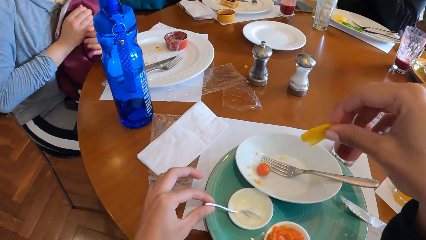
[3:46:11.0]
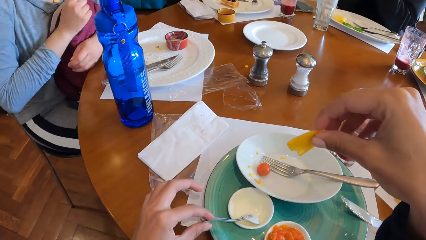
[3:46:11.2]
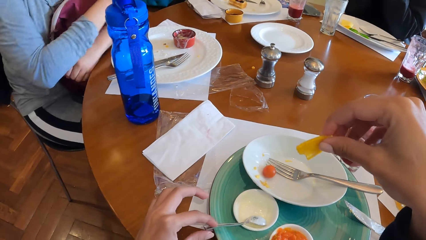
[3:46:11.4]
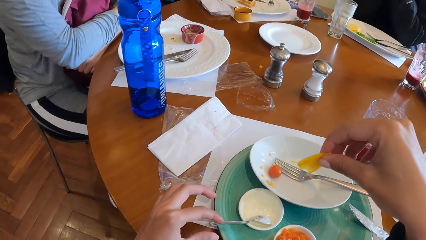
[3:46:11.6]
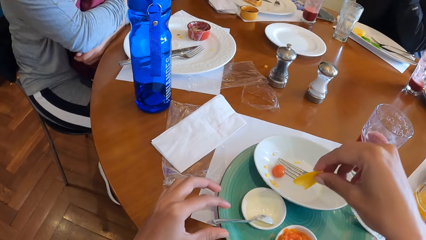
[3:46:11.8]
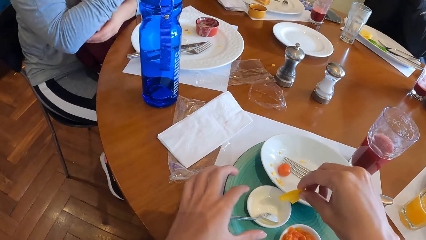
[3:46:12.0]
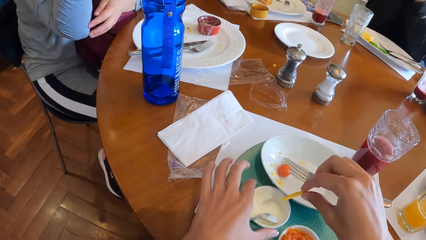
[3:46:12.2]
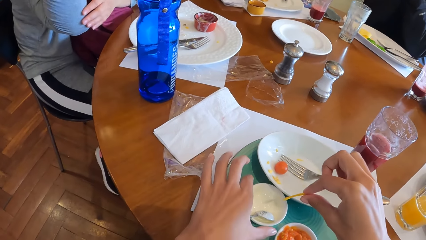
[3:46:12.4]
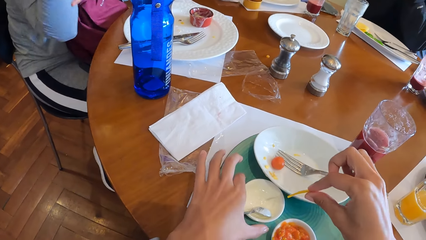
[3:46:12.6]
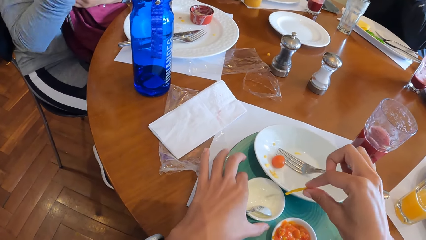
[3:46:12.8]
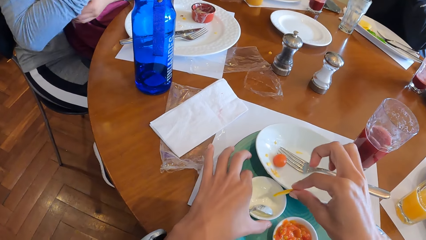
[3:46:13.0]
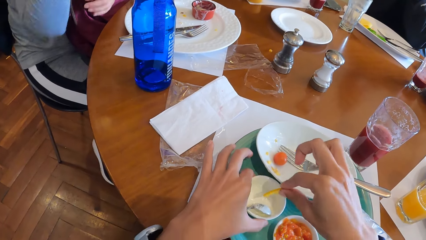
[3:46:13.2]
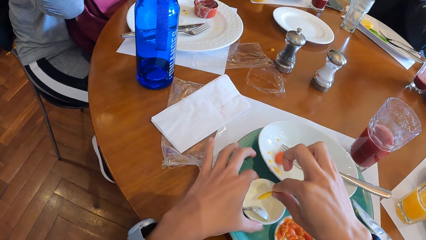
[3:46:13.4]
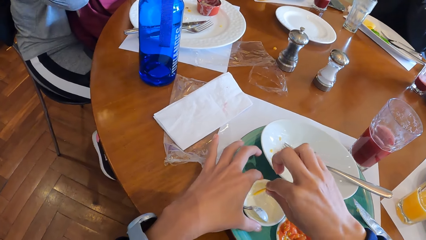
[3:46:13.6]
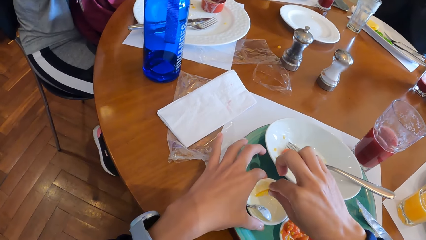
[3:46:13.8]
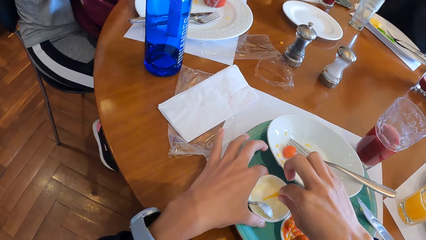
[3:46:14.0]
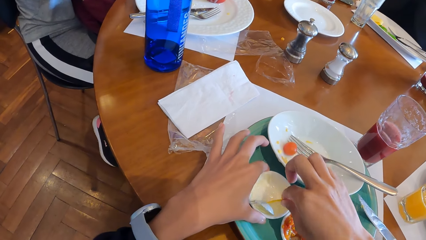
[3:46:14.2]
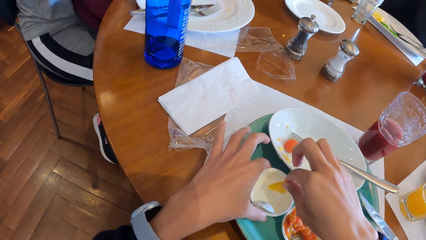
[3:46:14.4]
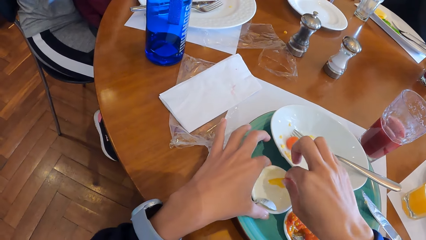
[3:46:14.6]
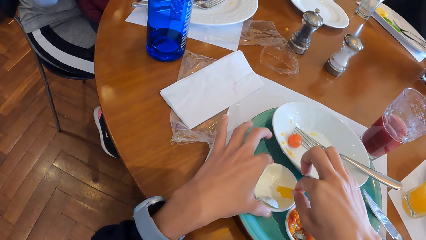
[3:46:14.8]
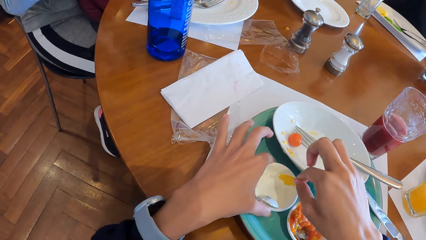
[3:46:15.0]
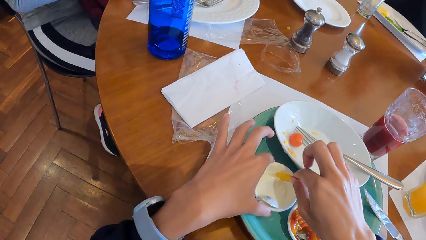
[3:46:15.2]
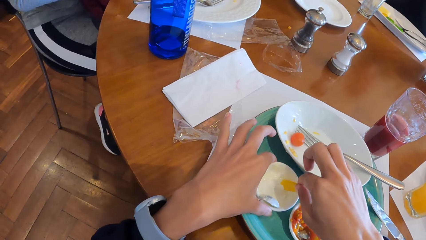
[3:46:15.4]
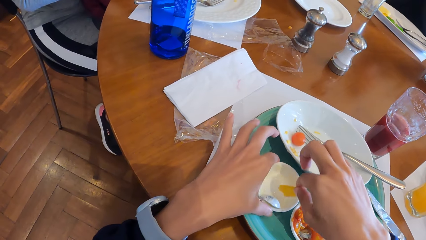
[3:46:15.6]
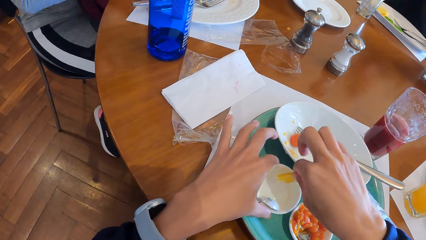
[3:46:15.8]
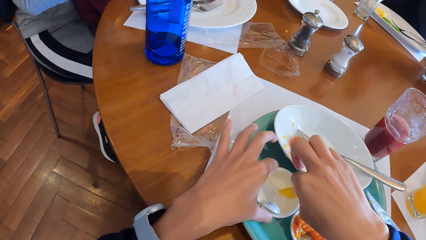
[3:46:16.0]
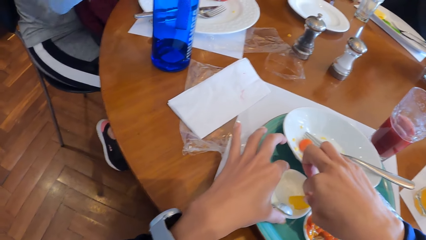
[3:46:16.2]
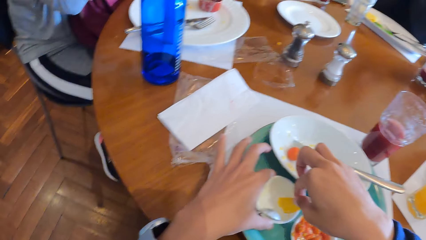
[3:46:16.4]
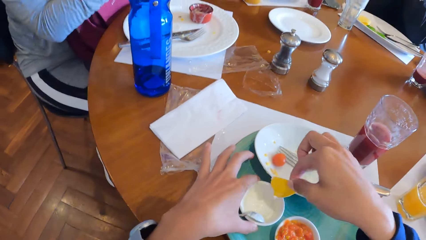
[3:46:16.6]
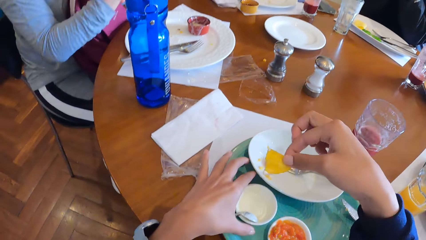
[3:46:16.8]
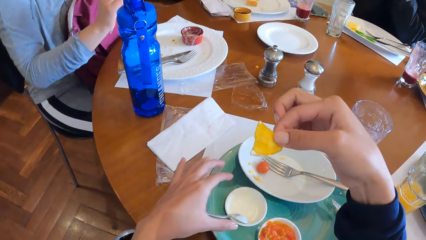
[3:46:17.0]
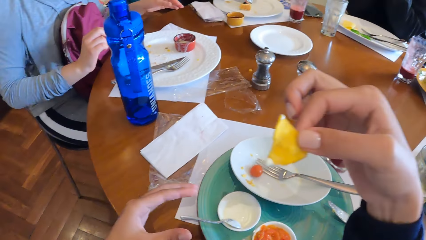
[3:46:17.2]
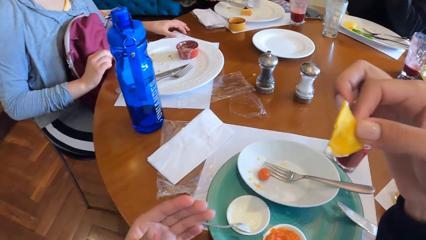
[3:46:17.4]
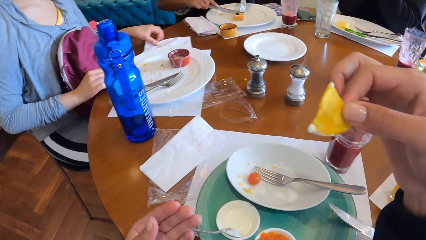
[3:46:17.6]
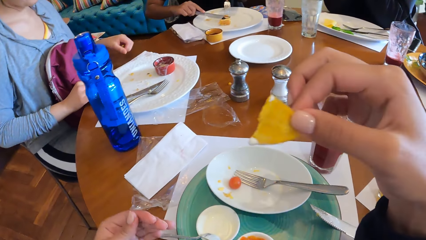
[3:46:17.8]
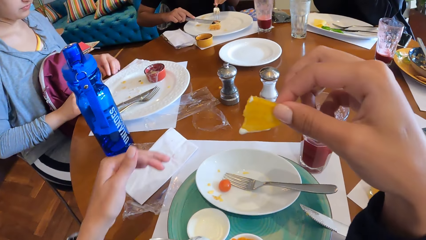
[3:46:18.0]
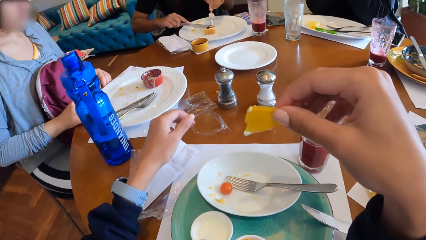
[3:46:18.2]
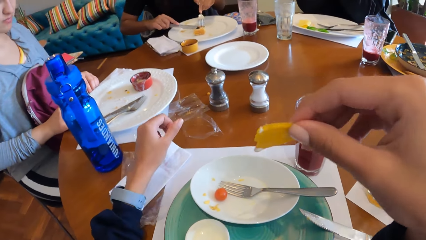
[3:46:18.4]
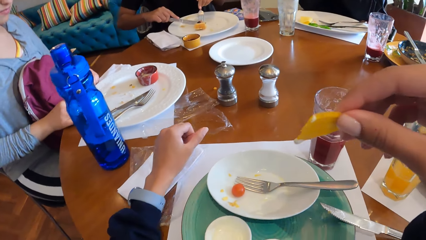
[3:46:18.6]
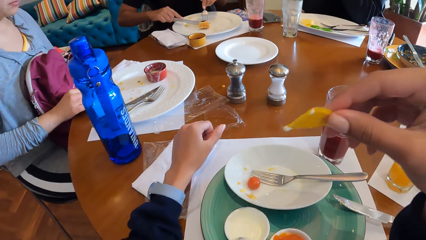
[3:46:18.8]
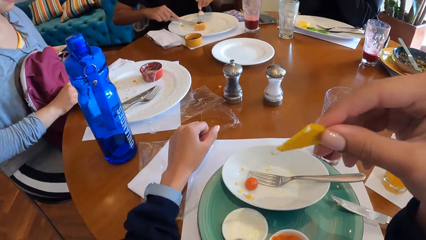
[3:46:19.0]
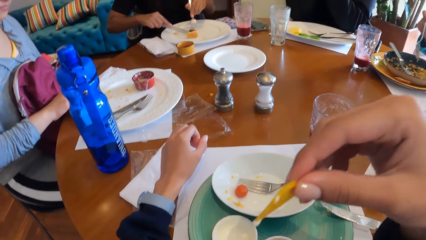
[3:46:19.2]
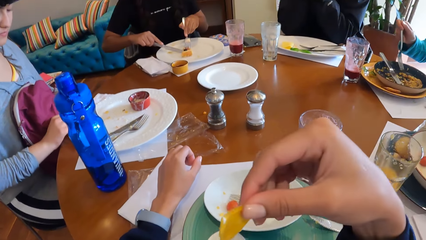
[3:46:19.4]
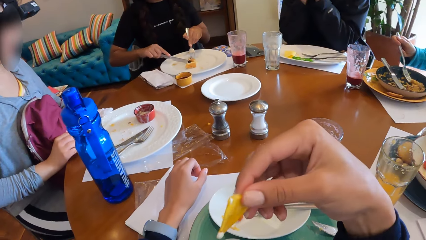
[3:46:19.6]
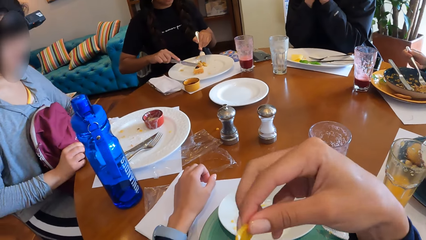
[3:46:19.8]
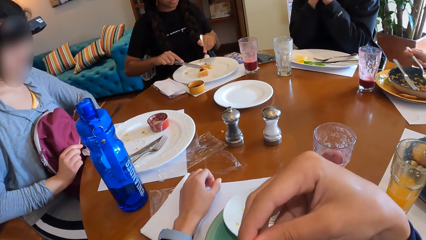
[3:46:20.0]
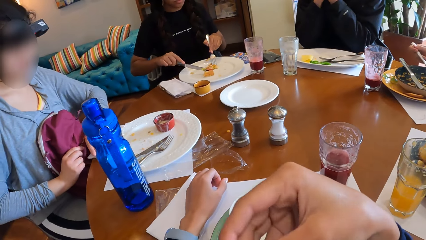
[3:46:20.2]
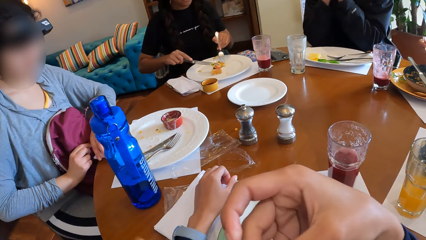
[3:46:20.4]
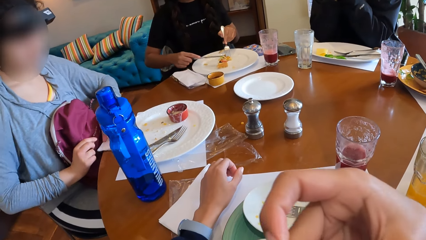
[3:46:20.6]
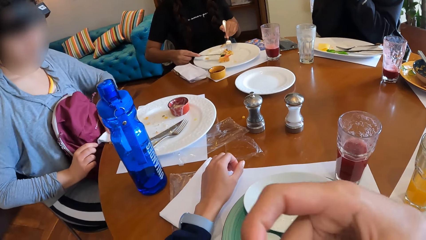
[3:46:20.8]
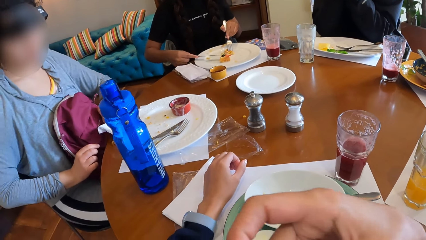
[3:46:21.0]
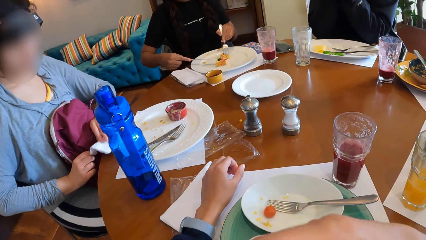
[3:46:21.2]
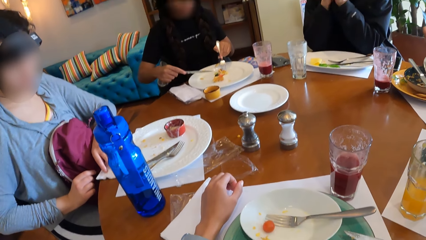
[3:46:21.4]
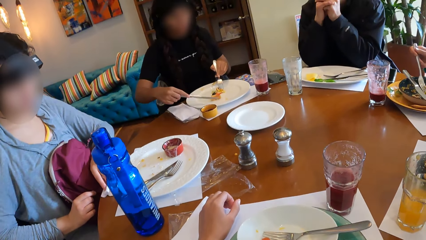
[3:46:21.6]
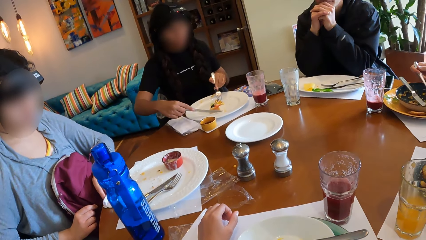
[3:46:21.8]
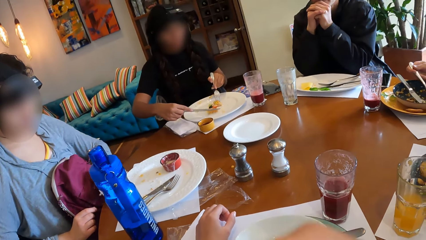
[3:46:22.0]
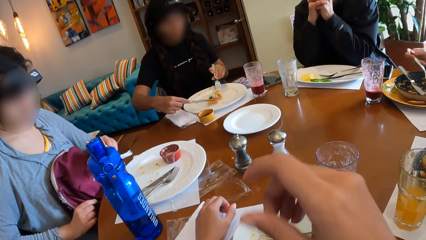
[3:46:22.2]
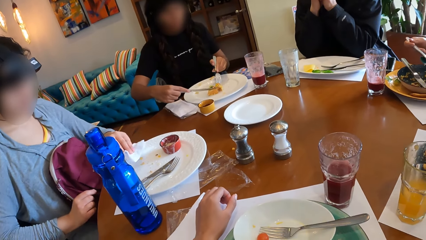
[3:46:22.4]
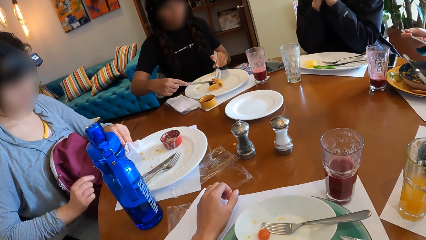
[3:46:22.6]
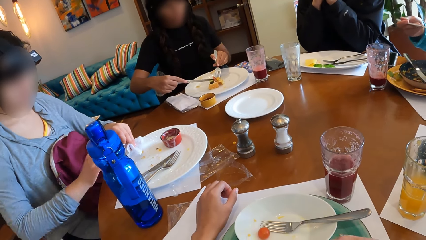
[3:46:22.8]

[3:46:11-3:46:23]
The camera wearer holds a spoon. She holds the bowl with her left hand. She dips the chip in the cream with her right hand. She eats the chip with her right hand. A woman scoops food. Another woman wipes the table.

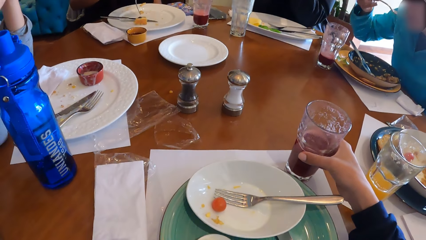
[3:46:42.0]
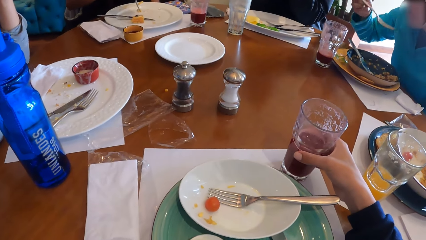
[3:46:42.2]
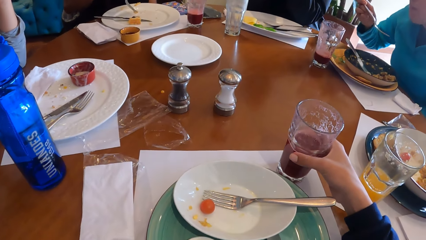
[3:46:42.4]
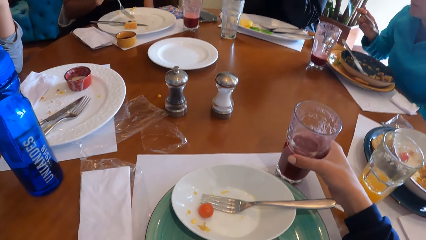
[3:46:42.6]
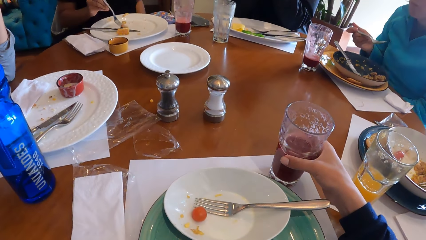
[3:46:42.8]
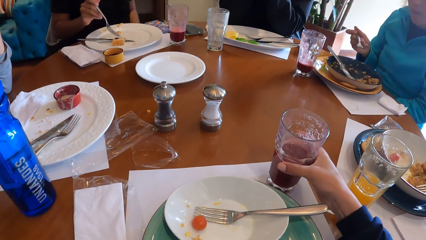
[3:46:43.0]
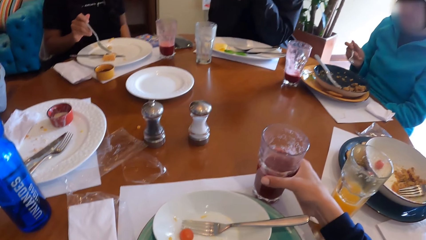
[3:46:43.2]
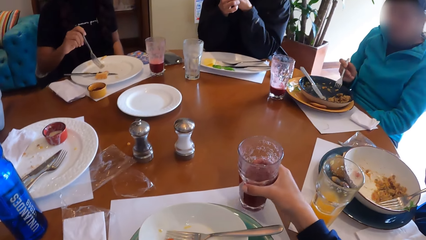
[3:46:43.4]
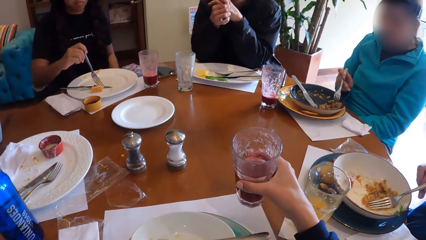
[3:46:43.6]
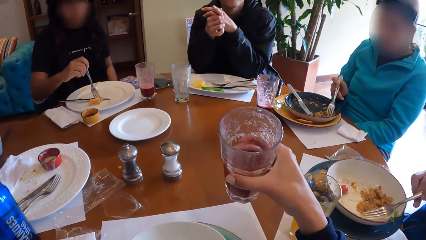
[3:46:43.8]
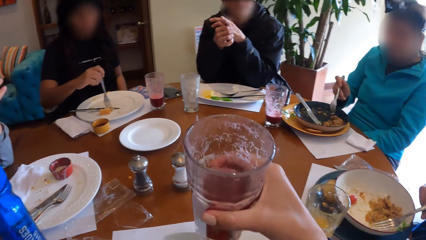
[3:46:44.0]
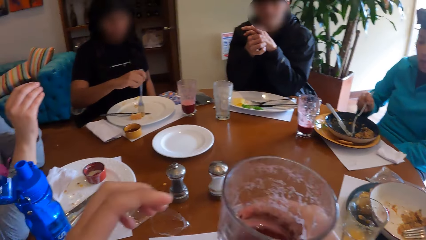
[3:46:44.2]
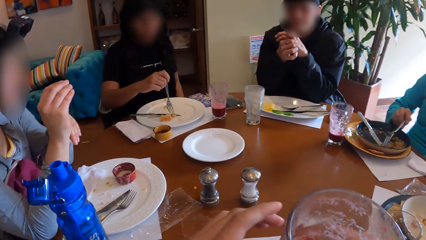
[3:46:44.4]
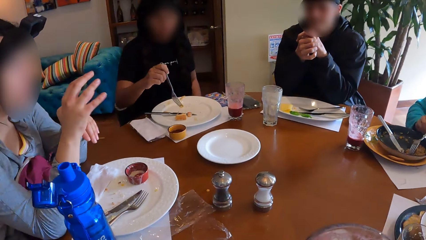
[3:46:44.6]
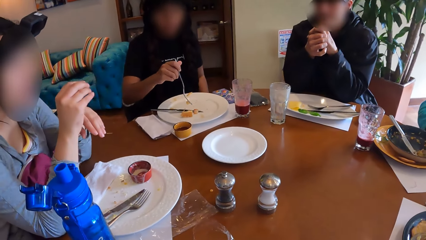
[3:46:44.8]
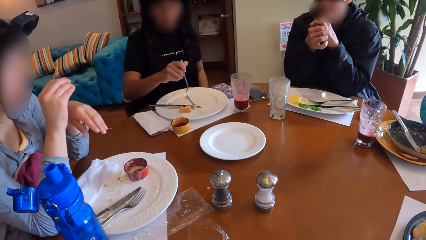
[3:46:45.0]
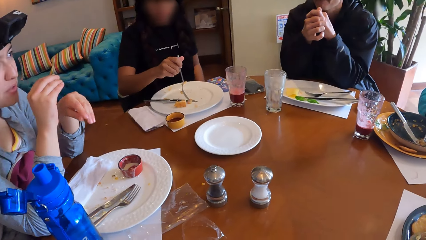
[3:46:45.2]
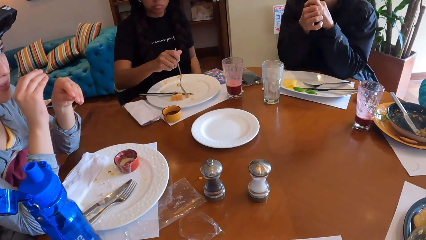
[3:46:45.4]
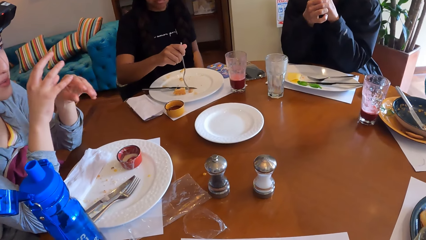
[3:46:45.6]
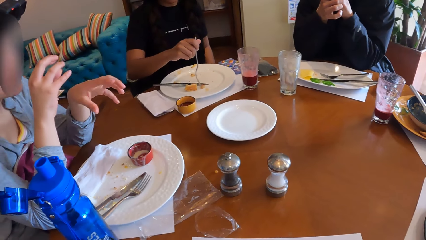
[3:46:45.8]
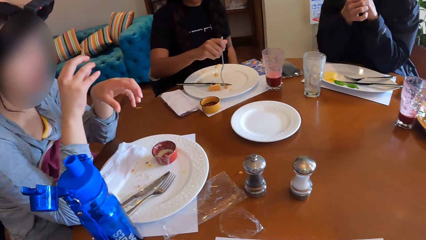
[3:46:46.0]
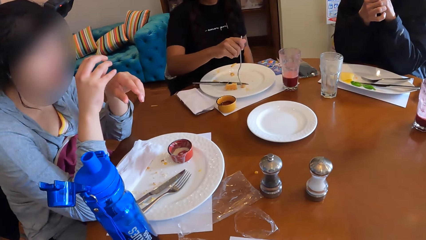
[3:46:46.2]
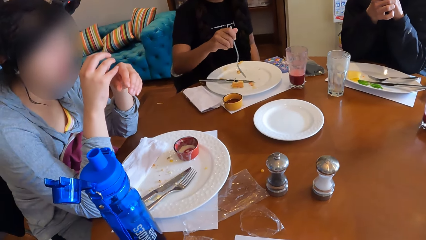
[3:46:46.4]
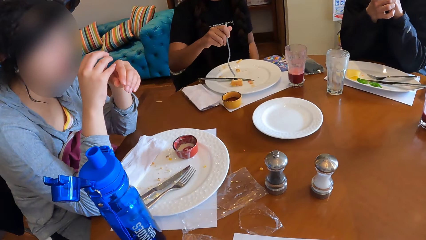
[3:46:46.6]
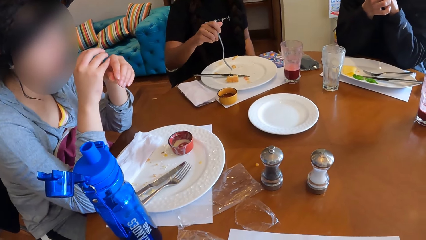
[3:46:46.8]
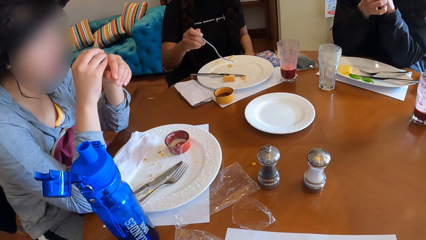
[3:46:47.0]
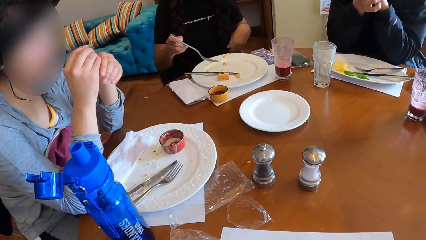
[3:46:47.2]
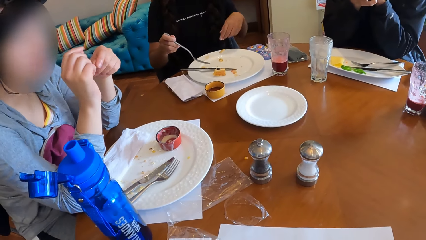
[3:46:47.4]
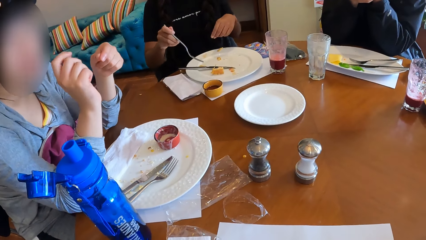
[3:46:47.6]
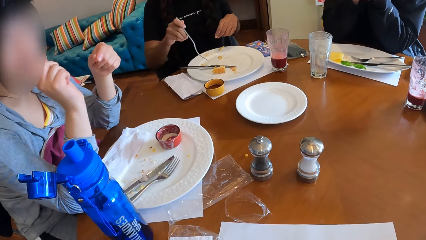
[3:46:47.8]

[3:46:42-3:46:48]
The camera wearer drinks from the cup in her right hand. A woman makes a gesture.
